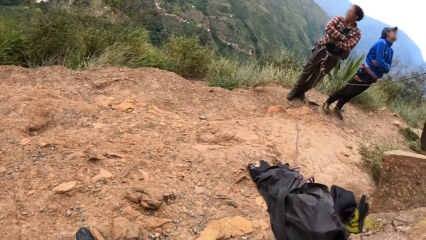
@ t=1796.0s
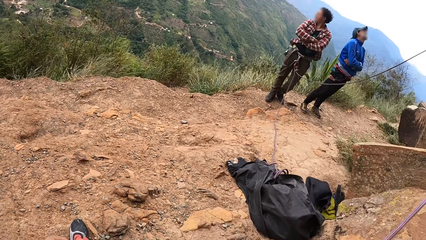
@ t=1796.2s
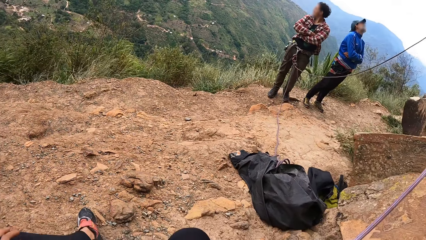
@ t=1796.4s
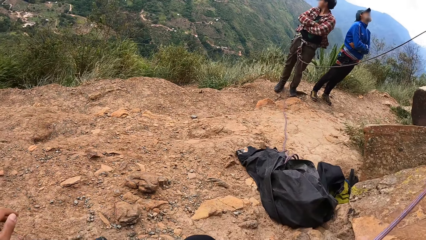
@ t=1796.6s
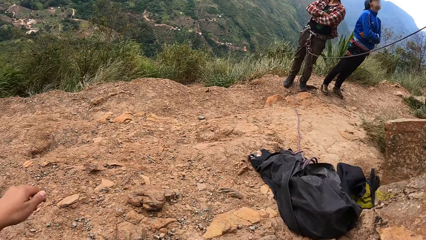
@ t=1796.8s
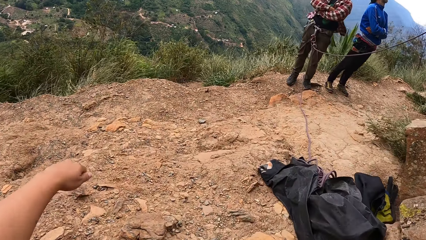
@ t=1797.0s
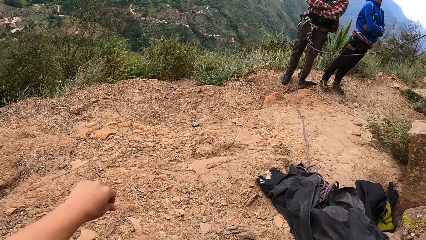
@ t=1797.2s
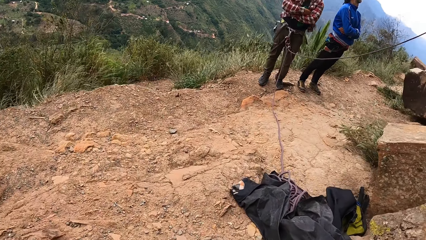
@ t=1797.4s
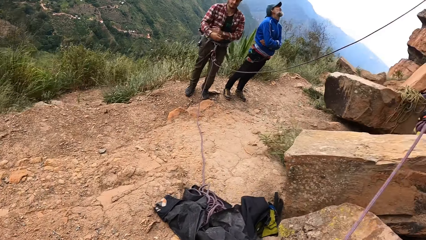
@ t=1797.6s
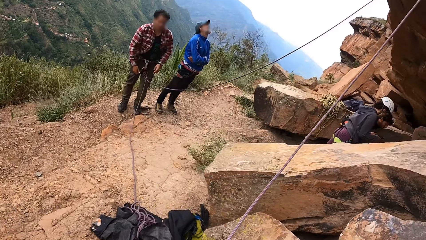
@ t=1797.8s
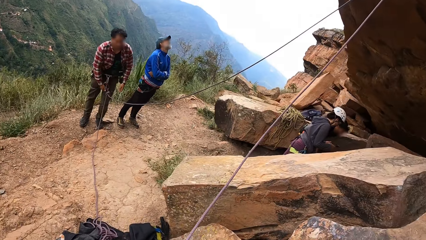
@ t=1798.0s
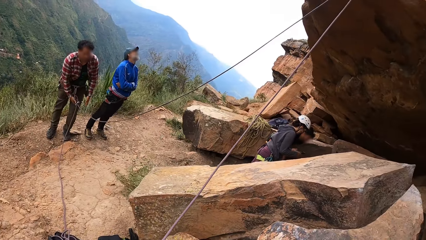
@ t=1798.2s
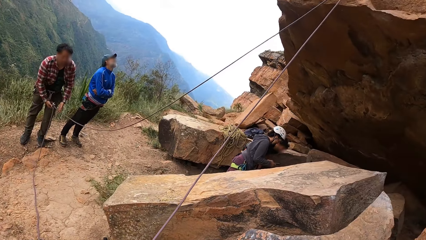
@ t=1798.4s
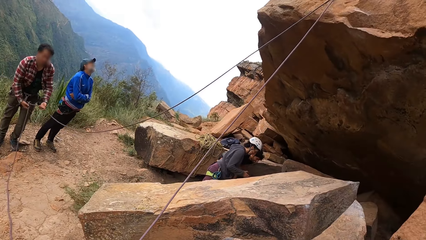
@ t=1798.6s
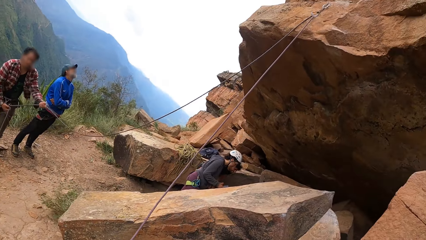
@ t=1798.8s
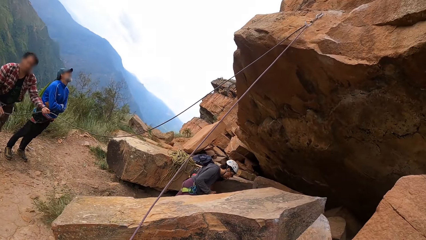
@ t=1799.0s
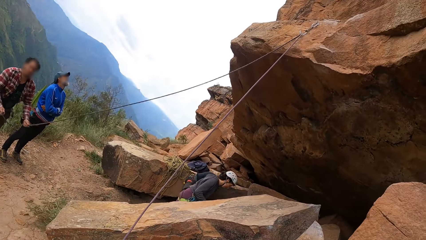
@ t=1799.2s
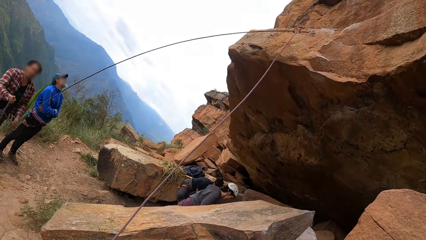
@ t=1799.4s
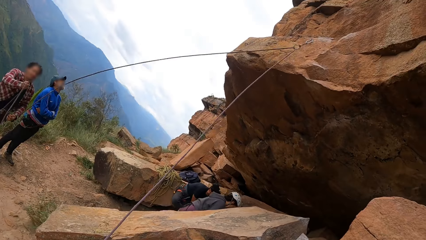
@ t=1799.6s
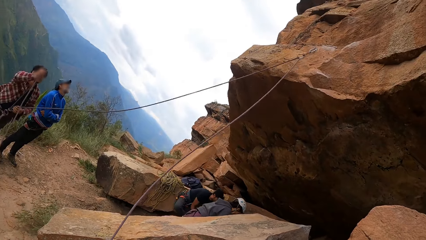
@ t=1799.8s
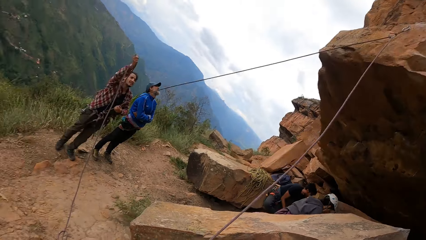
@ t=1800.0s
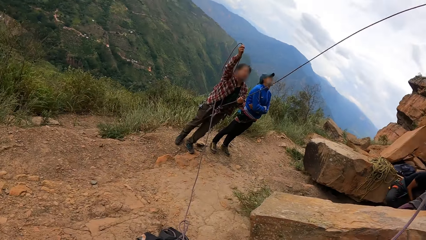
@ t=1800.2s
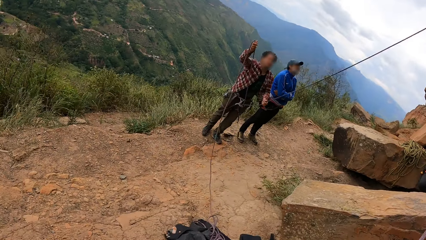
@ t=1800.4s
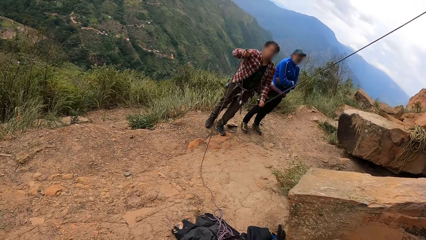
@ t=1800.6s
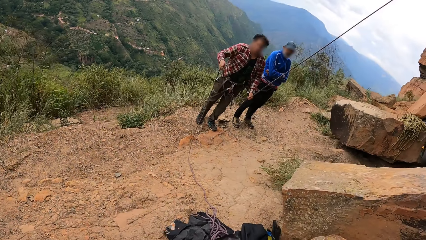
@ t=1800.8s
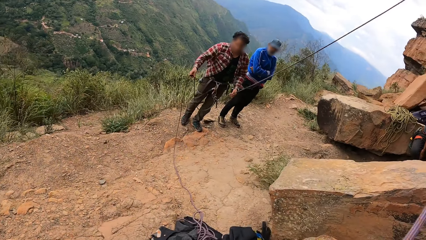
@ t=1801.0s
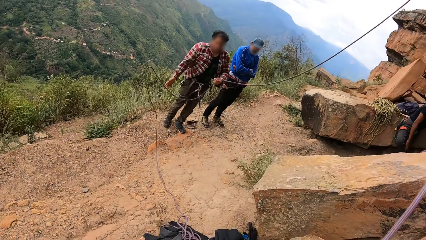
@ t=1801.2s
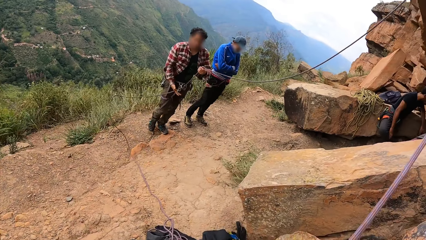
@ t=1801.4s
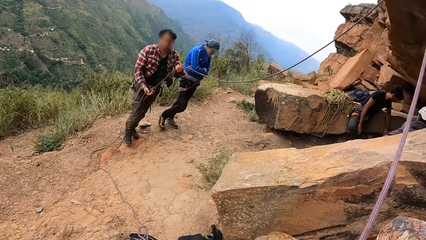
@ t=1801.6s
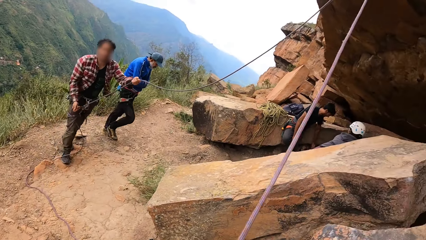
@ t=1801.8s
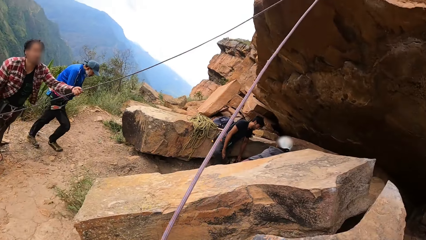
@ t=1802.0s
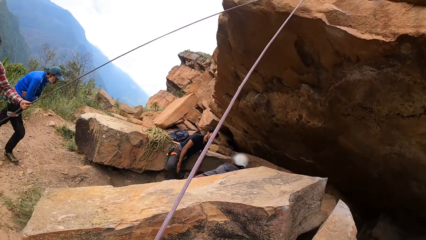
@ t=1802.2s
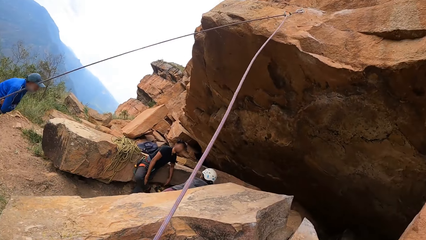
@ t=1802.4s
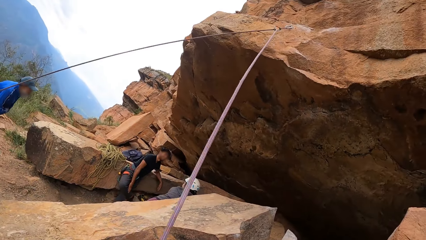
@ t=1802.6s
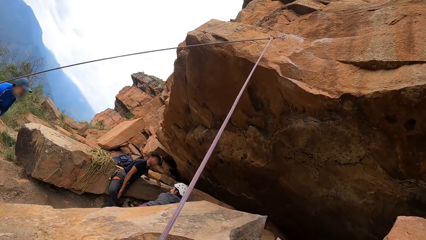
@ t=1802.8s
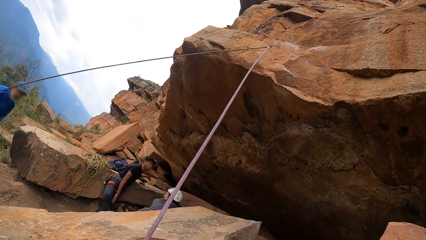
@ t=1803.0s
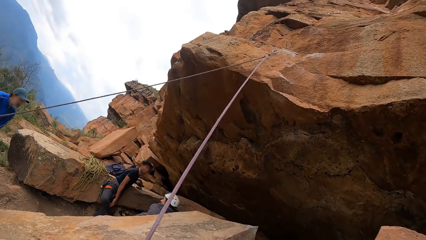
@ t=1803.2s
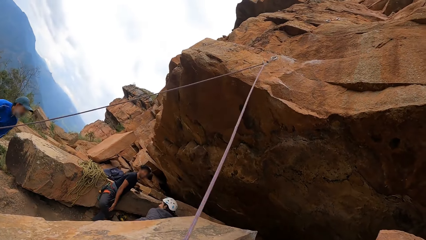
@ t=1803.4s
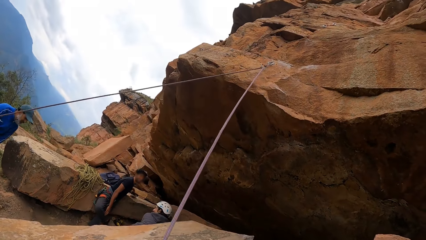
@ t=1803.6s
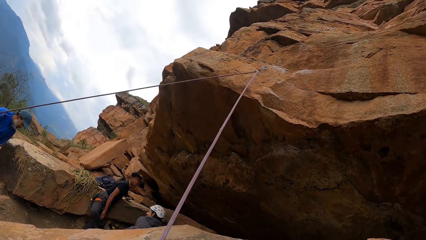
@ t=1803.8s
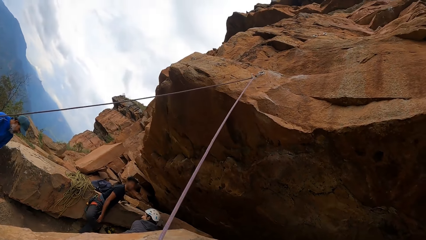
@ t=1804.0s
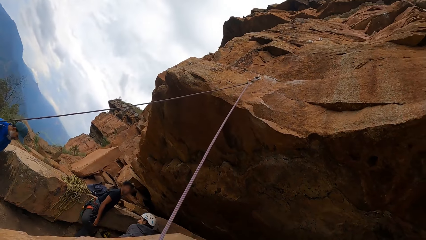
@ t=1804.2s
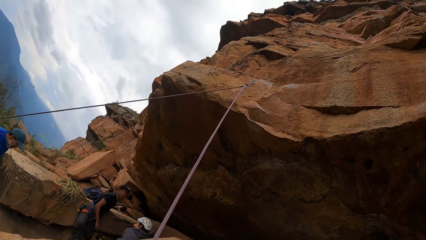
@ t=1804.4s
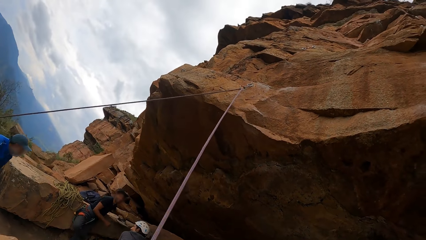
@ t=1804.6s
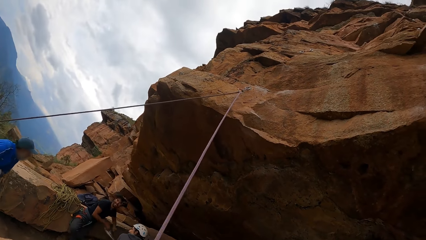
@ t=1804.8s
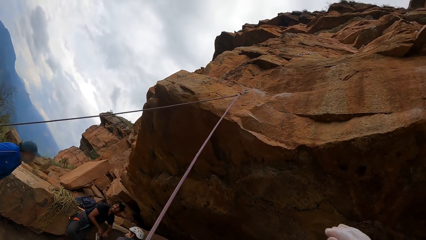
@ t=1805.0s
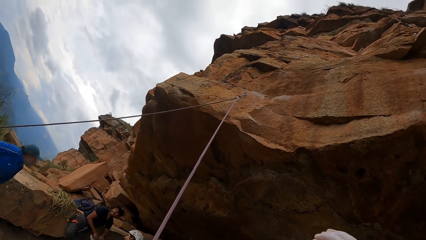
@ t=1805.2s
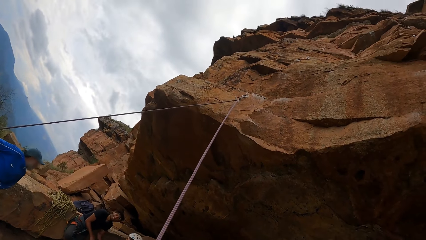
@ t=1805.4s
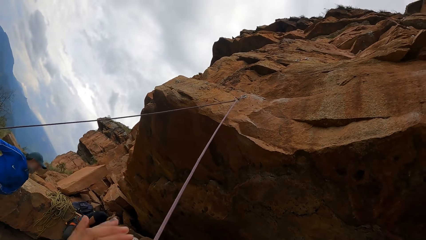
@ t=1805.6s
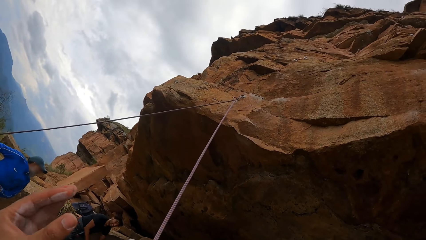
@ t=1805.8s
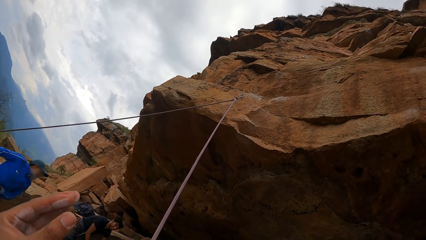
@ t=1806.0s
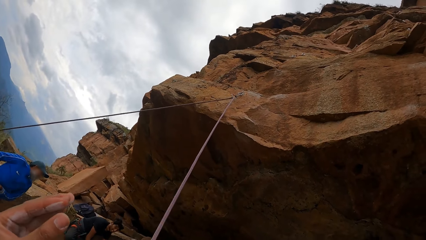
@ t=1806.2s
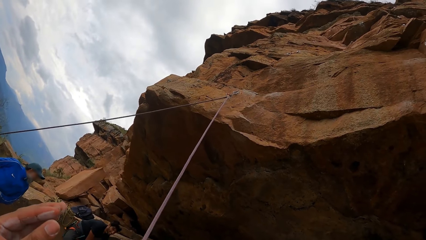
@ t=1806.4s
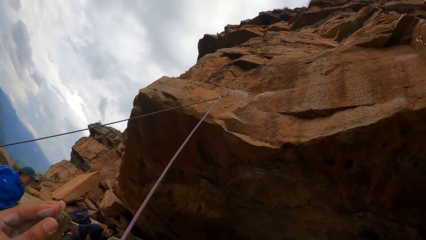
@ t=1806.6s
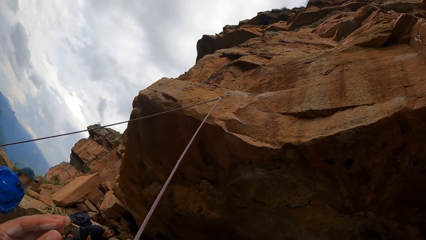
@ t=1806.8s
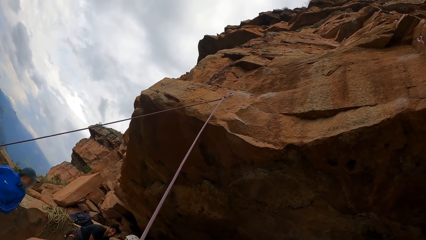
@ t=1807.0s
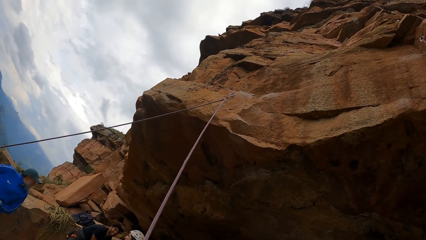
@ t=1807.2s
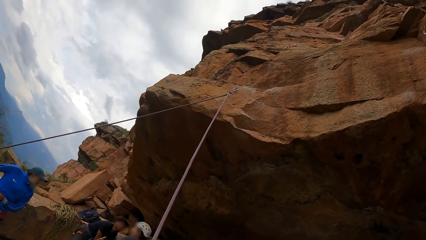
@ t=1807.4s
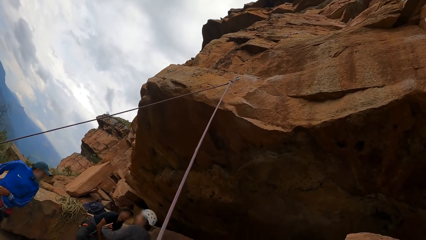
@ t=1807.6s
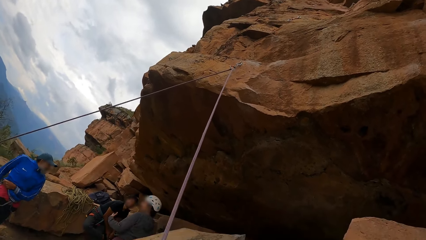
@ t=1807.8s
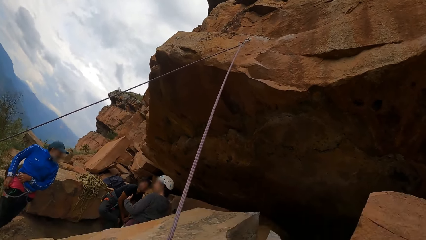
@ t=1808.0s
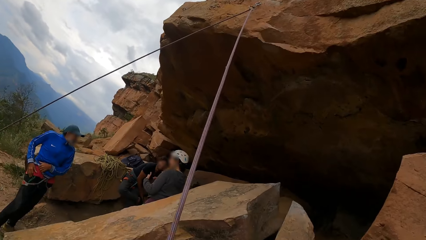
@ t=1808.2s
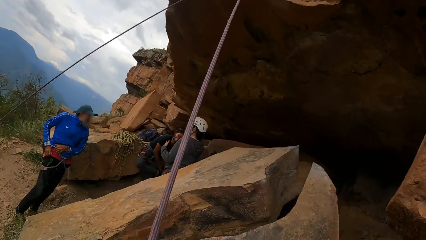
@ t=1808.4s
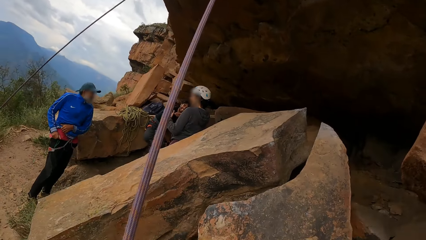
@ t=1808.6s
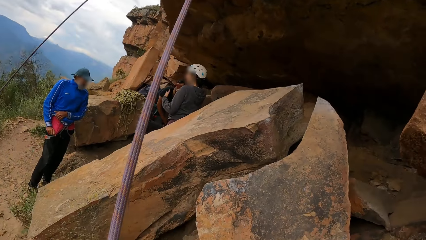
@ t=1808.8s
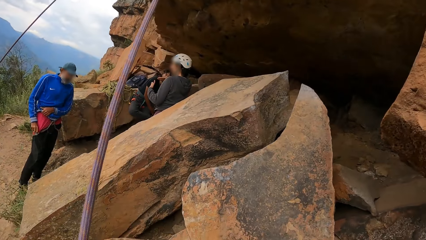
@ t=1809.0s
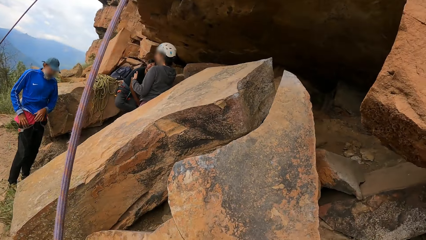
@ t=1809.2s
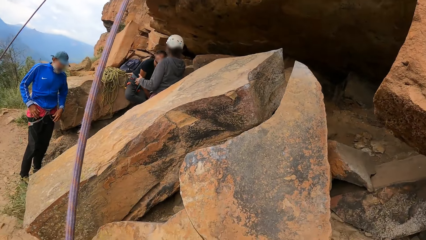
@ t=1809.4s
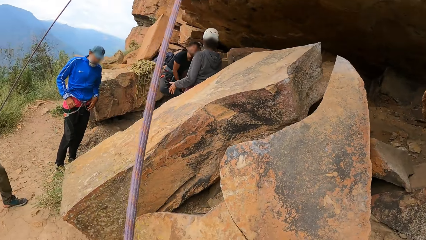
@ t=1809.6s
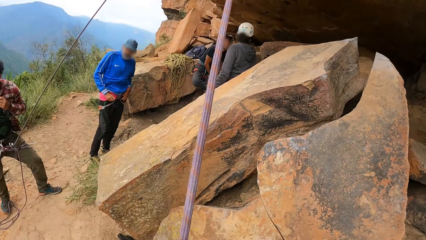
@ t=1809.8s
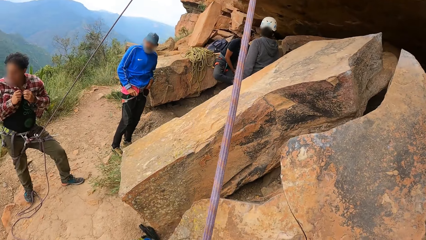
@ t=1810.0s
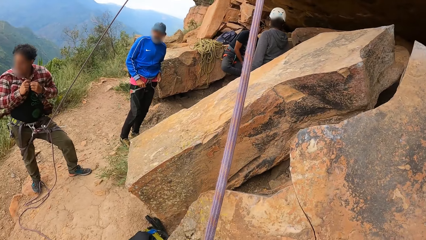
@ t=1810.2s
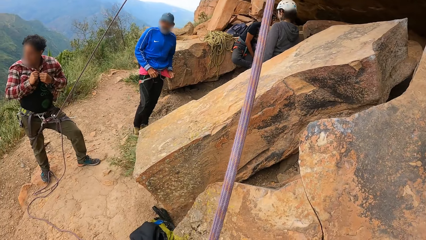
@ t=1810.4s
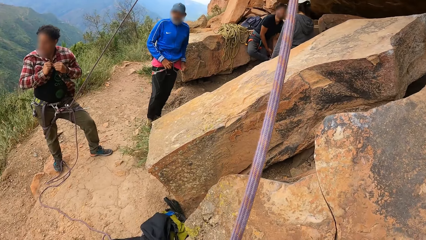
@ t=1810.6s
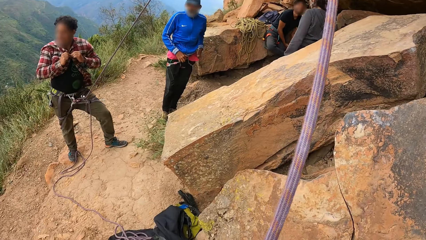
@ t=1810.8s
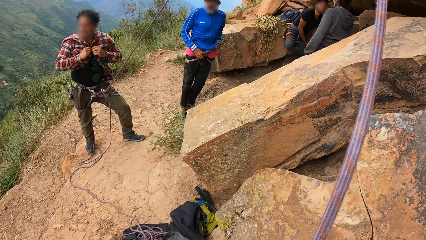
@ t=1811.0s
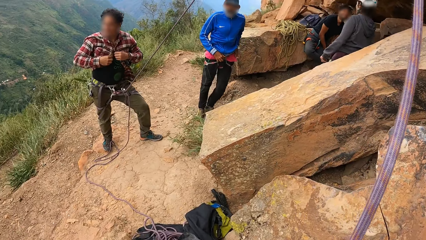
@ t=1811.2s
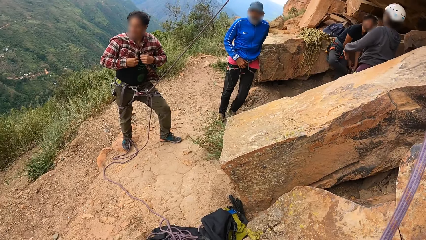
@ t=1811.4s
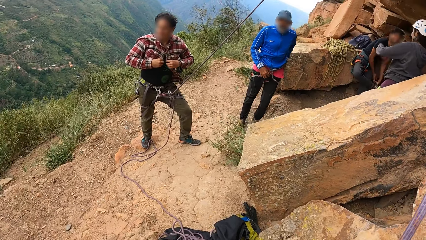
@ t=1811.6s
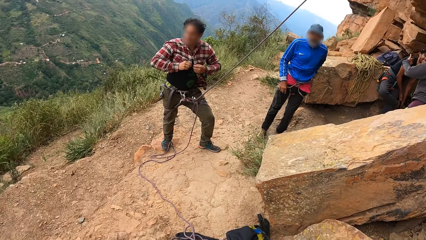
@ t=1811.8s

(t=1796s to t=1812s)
The camera wearer drops both hands. They stand up. A man pulls the rope. The man holds the rope. Another man looks up to the mountain. A third man looks around the mountain. A fourth man looks around the mountain. The first man lifts the rope. The camera wearer looks around. They look at the rope. They look up the mountain. A woman converses with a man. The camera wearer looks at the rope. The second man pulls the top. The fourth man looks at a man. The third man talks to the fourth man. The first man ties the shirt. The first man buttons the shirt.
